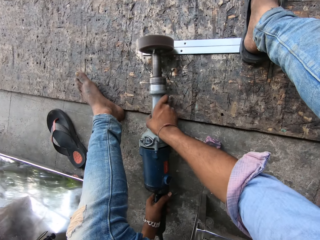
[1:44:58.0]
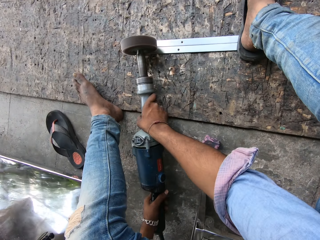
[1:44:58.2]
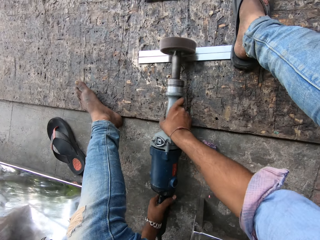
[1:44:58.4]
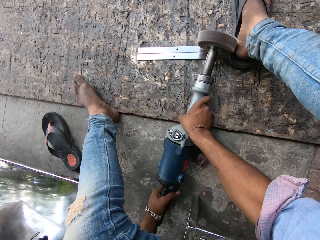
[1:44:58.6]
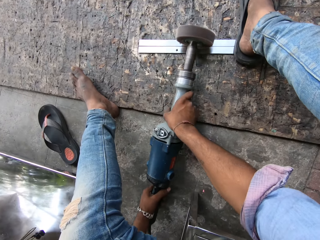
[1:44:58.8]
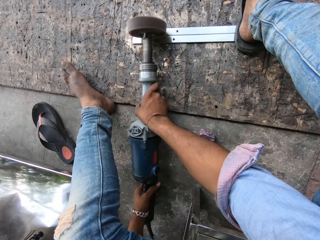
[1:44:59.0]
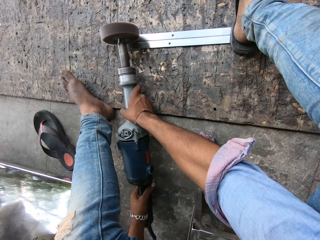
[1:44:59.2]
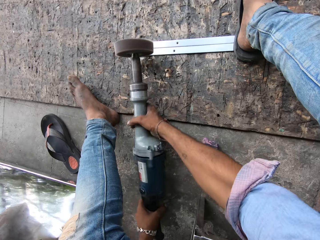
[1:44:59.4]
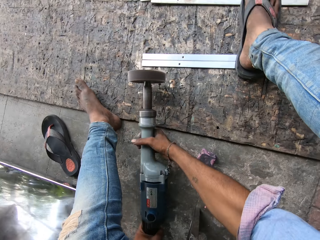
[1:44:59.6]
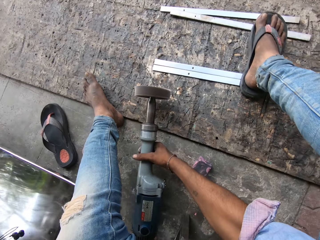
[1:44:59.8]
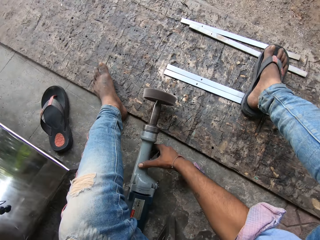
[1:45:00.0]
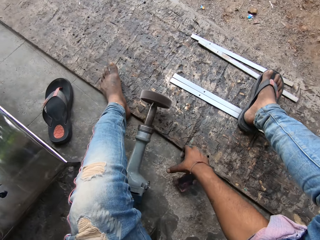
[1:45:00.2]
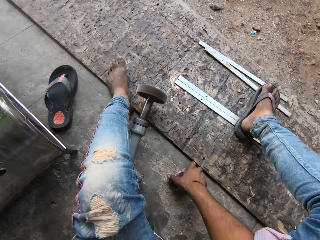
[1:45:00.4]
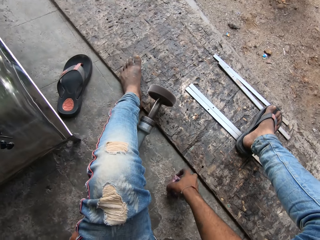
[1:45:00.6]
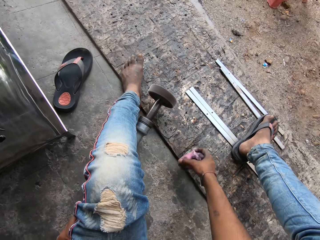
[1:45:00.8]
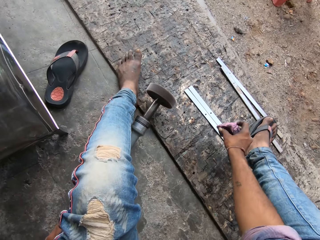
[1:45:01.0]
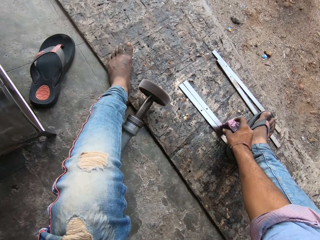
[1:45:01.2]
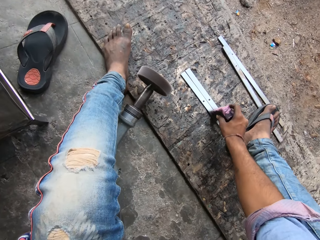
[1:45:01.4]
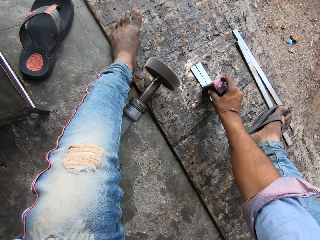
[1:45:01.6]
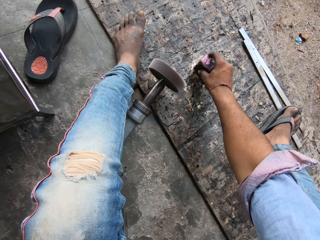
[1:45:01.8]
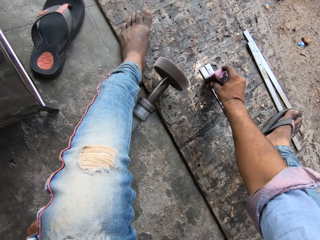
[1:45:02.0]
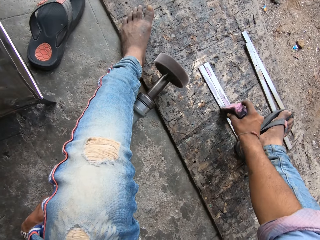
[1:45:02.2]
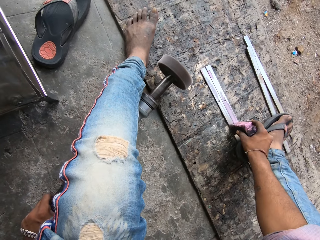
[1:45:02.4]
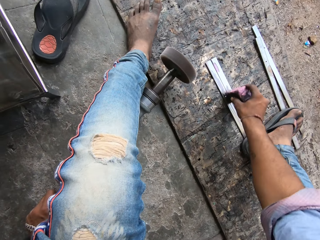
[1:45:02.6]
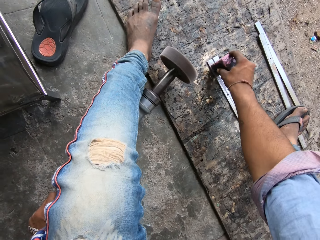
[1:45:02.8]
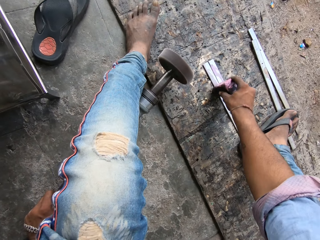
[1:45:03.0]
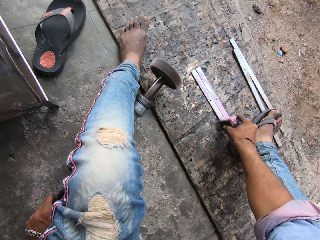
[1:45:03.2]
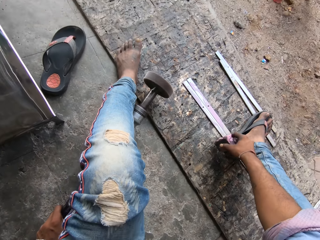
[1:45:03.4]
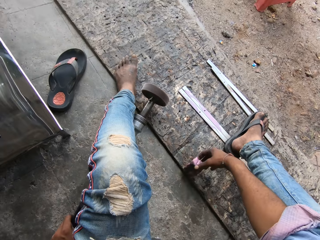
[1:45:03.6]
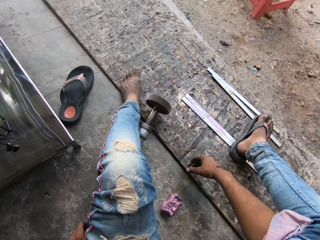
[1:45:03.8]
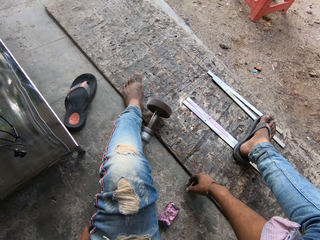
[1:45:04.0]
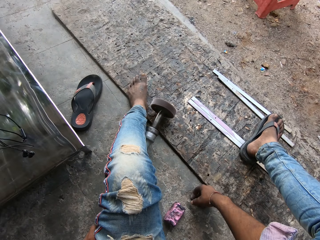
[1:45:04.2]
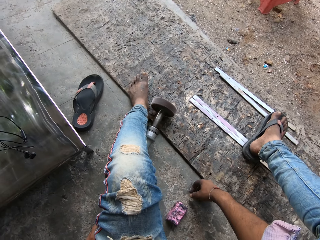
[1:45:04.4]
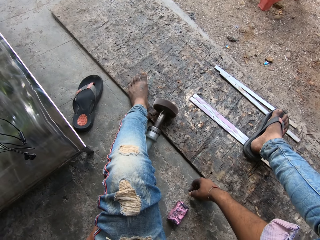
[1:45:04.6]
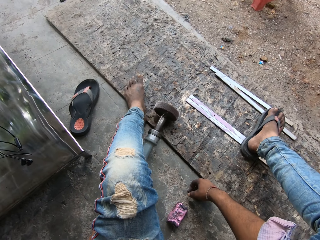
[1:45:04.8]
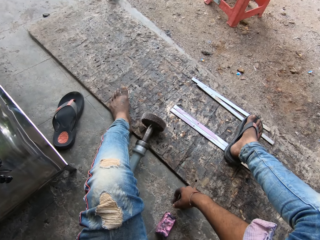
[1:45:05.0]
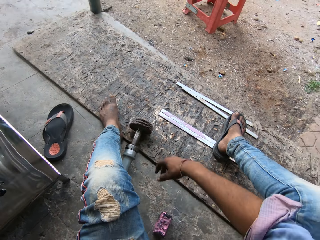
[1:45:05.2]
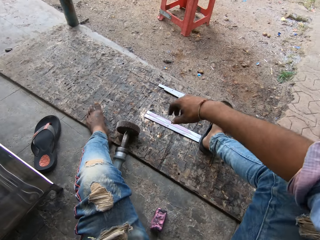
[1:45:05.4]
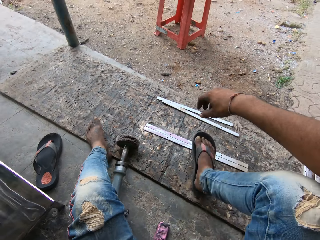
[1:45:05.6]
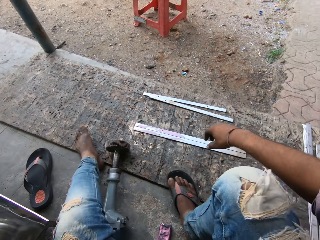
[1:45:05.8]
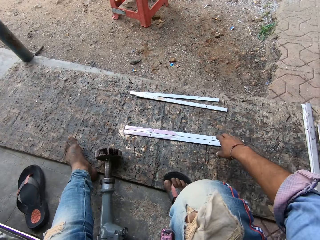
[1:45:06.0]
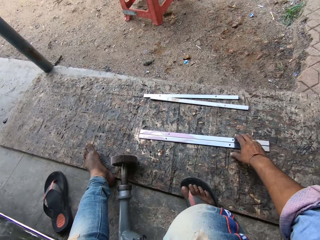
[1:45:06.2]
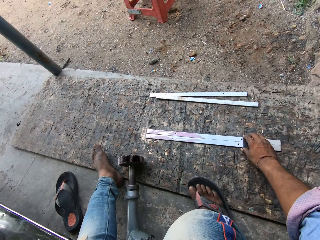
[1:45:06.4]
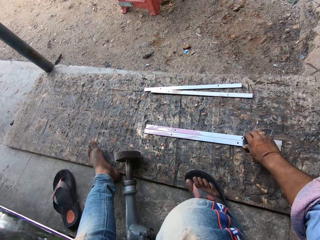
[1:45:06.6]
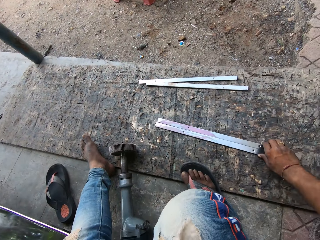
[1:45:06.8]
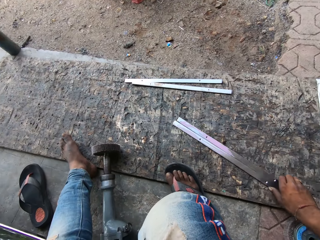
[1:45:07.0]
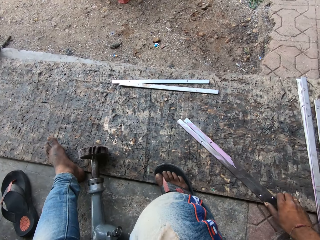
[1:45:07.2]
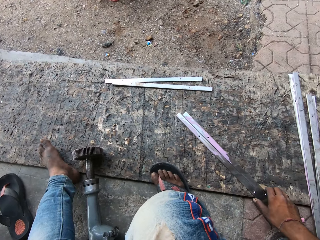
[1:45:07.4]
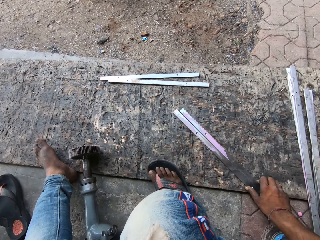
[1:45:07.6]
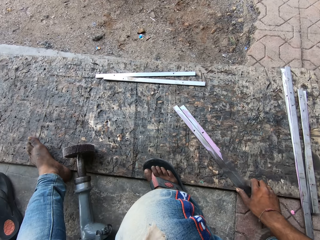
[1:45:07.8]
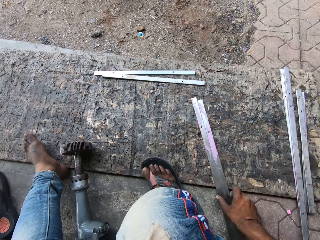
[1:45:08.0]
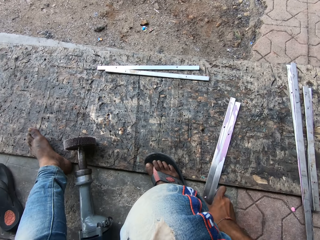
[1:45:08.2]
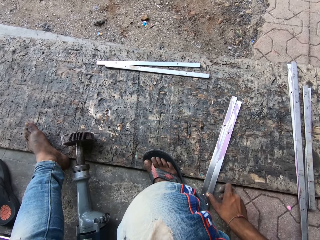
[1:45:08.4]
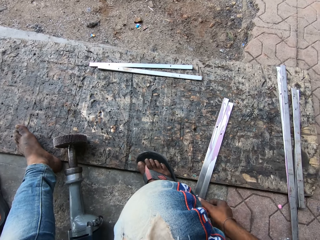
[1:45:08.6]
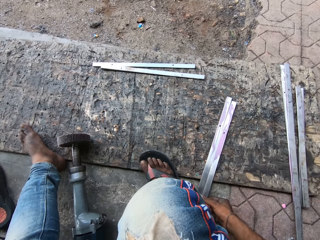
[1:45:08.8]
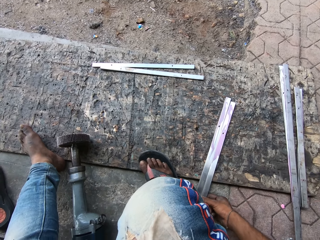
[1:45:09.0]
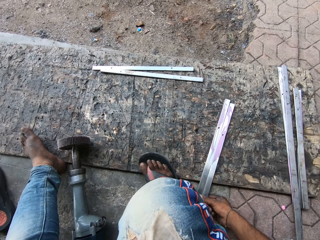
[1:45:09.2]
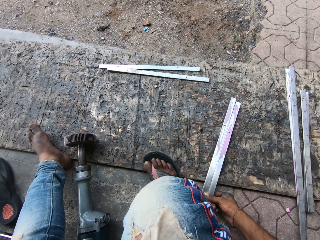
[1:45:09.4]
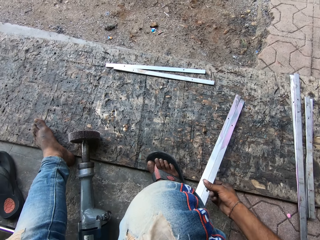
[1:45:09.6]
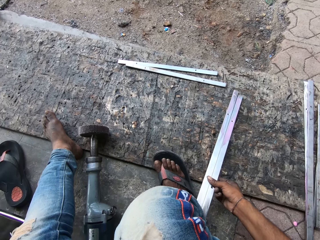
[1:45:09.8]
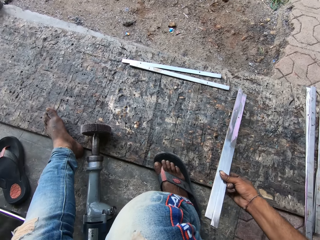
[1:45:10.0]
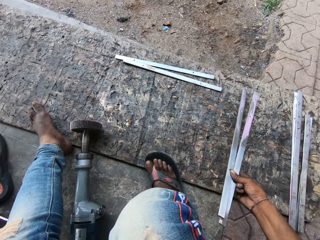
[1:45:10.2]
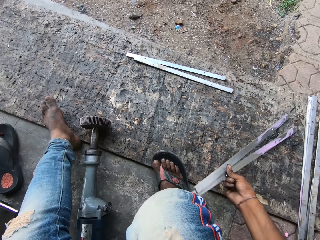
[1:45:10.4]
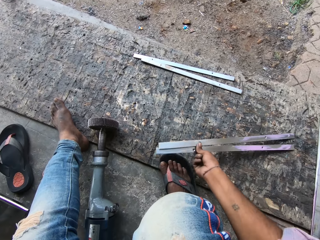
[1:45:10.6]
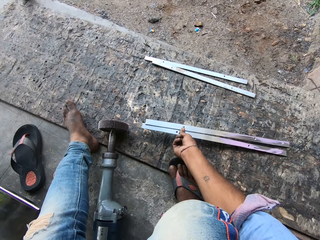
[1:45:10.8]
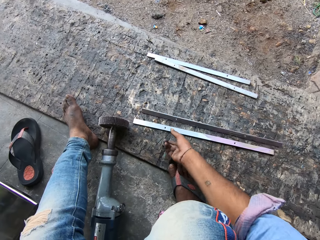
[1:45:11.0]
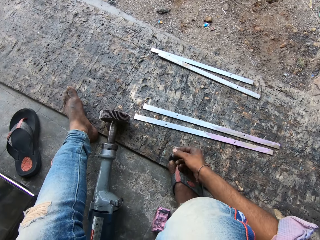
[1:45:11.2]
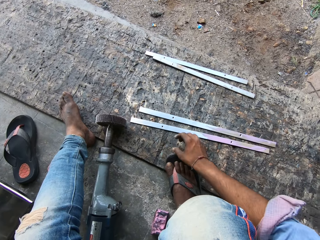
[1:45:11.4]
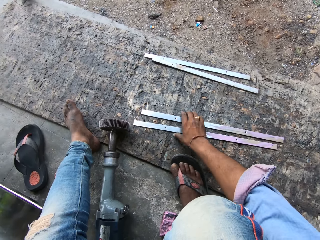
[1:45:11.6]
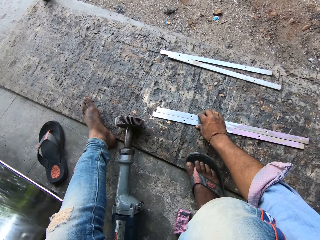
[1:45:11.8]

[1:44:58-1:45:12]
The camera wearer puts the stainless steel polishing machine aside. He picks the luxi polishing paste or polish. He applies the luxi polishing paste on the steel. He smoothens metal strips with the polish. He puts the luxi polishing paste aside. He removes his leg from the steel. He turns the pieces of steel.

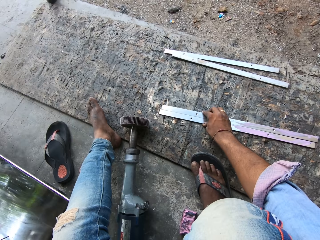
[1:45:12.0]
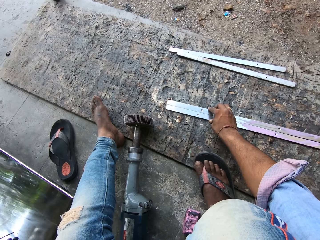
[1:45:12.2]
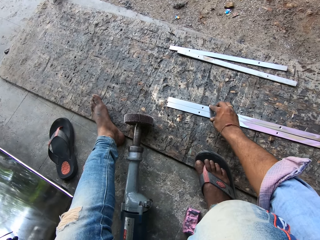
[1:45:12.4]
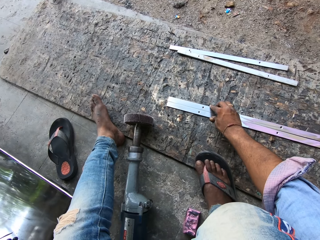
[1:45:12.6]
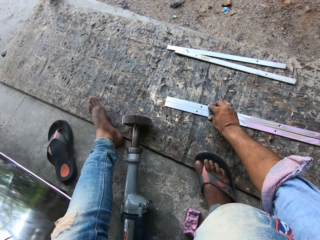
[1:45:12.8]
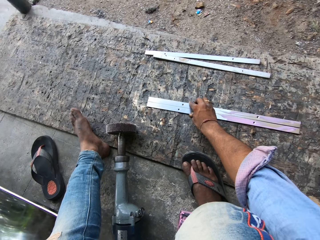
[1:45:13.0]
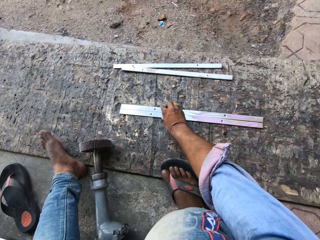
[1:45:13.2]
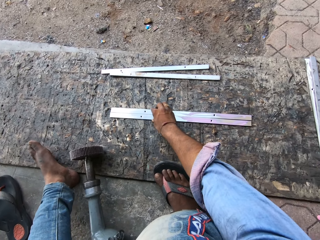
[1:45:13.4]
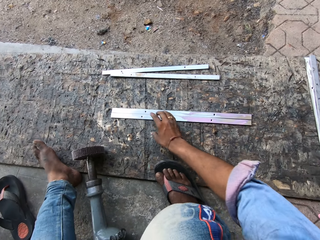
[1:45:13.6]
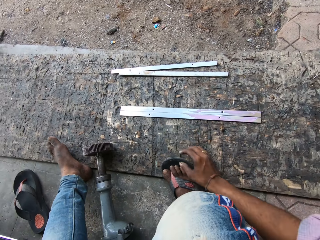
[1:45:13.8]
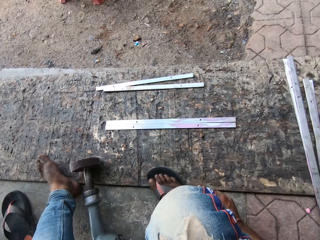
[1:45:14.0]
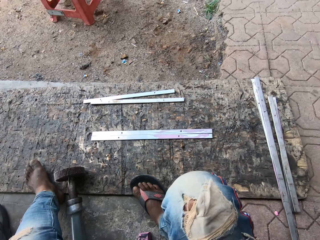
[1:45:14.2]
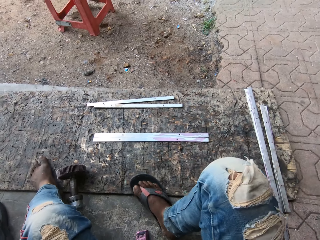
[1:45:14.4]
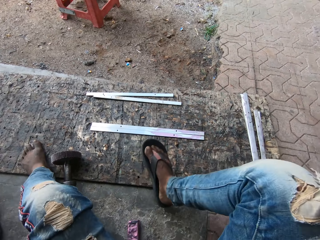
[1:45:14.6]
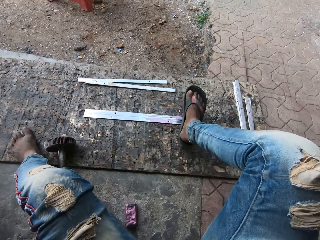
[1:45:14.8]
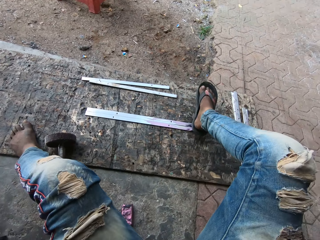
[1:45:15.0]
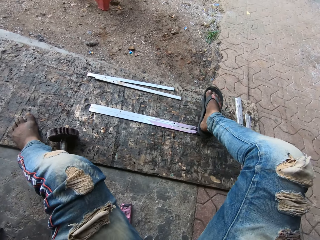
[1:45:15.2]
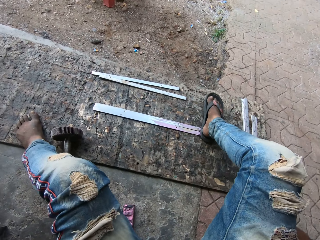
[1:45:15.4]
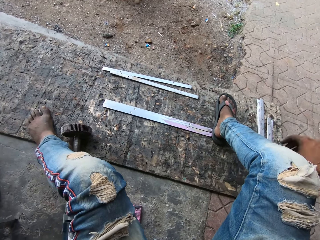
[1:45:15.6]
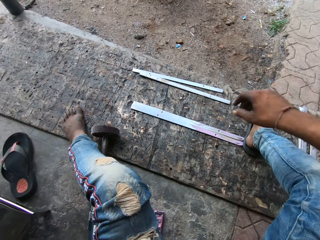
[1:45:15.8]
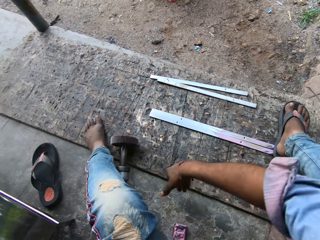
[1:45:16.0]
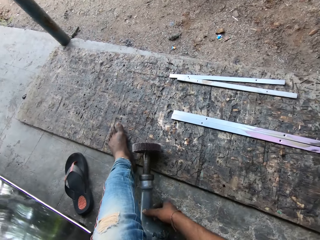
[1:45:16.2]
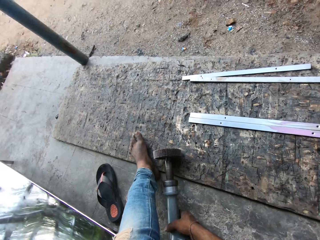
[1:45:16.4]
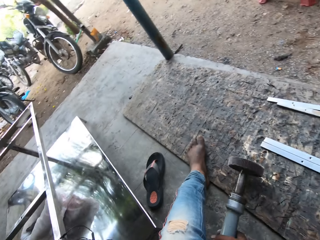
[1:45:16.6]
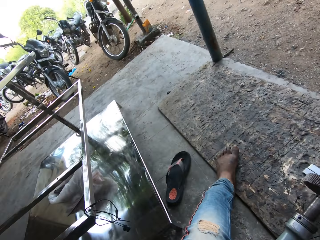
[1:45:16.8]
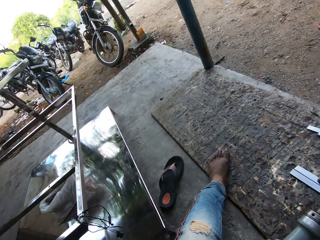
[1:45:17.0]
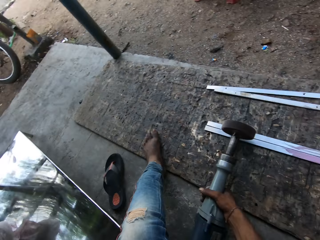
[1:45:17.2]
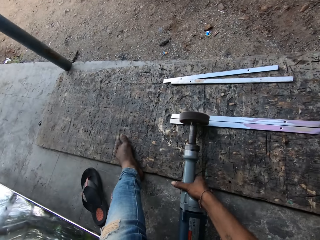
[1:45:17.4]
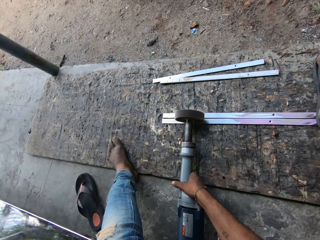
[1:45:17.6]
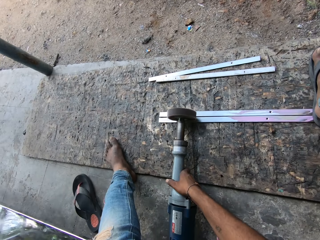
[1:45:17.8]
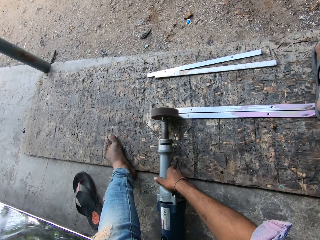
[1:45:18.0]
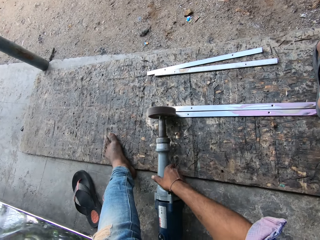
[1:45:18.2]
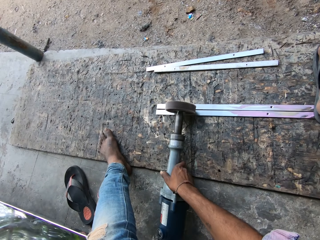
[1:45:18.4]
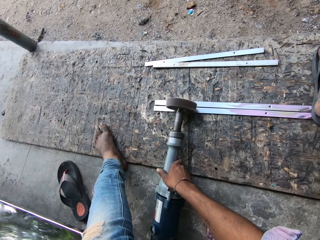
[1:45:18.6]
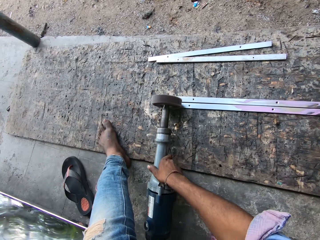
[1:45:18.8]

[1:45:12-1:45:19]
The camera wearer steps on the pieces of steel. They pick the stainless steel polishing machine. They polish the steel with the stainless steel polishing machine.
